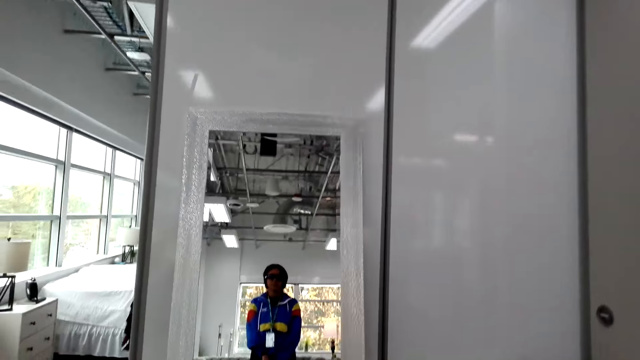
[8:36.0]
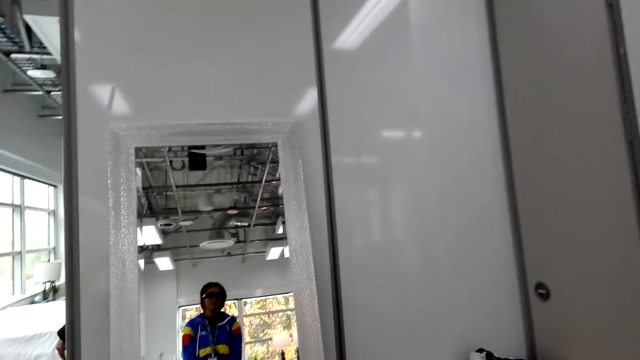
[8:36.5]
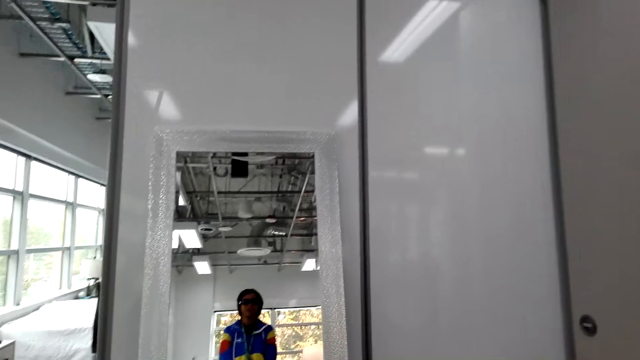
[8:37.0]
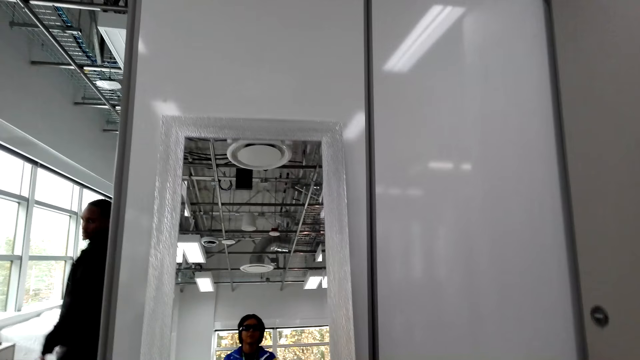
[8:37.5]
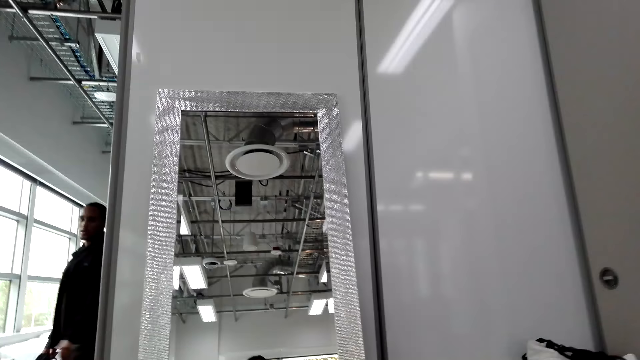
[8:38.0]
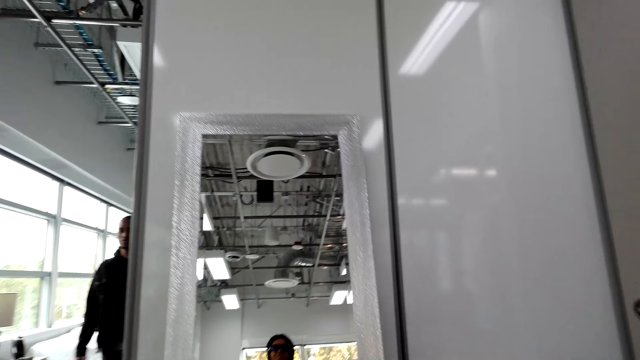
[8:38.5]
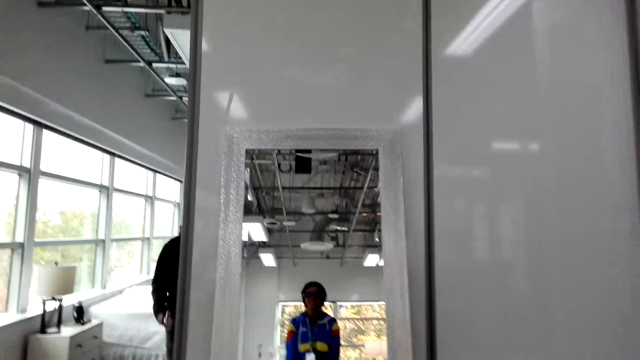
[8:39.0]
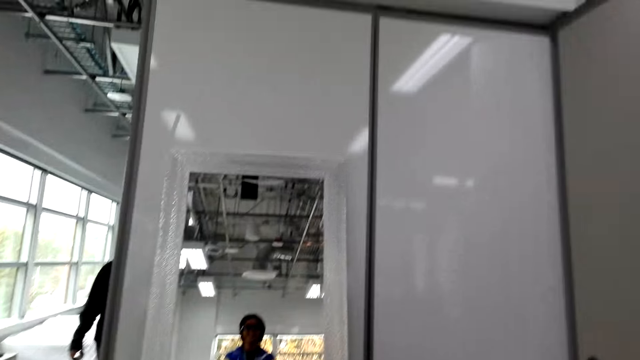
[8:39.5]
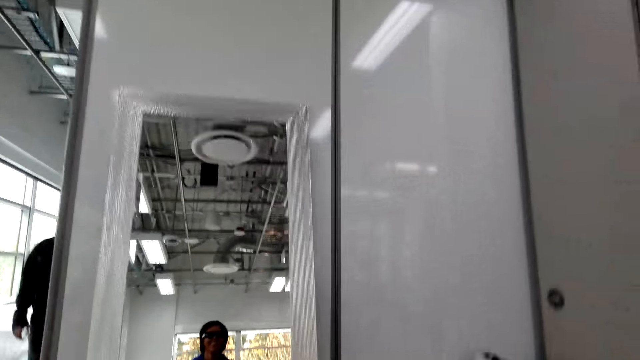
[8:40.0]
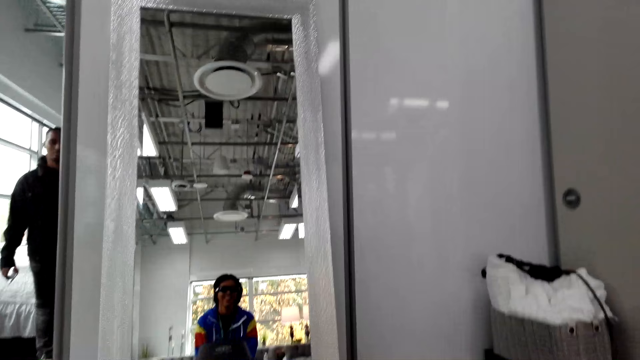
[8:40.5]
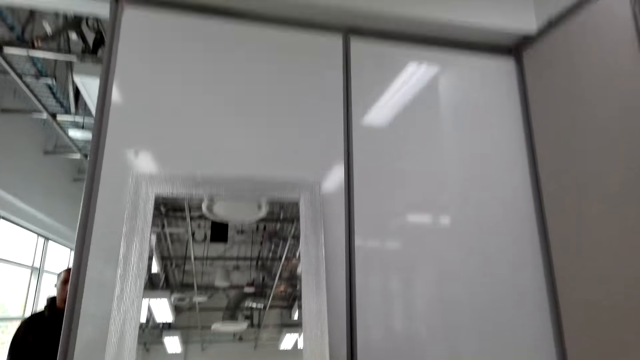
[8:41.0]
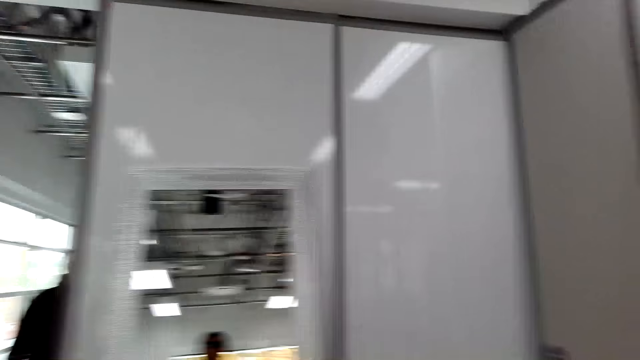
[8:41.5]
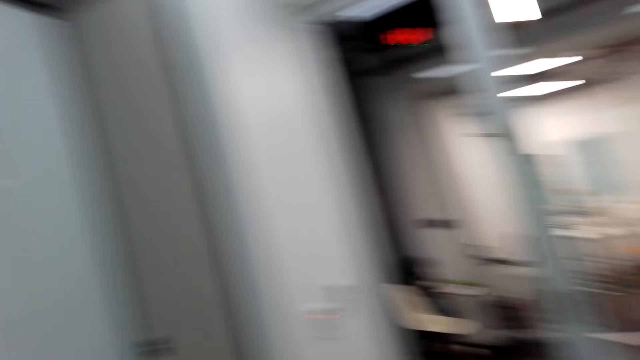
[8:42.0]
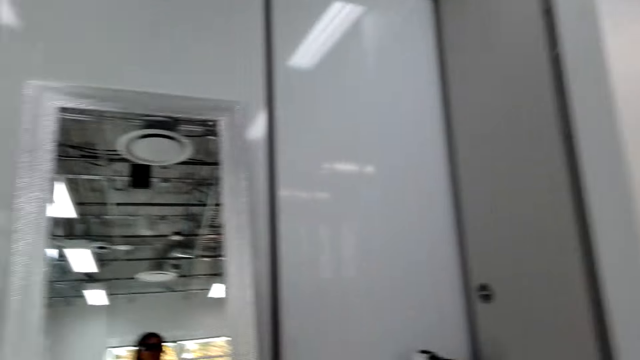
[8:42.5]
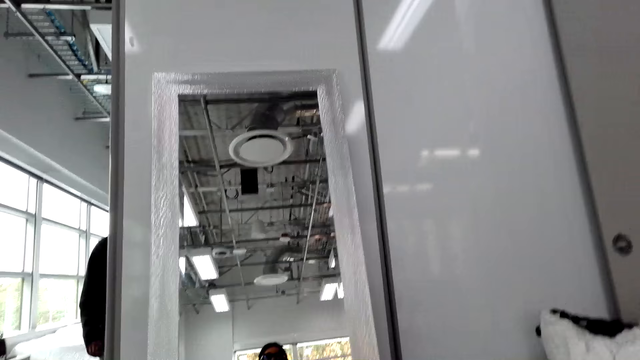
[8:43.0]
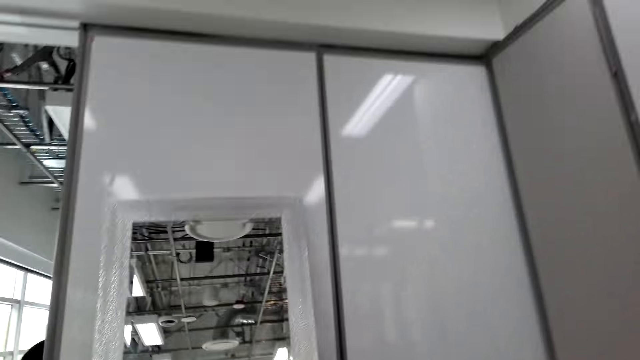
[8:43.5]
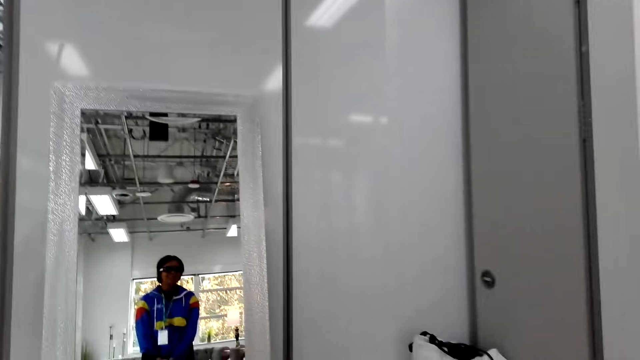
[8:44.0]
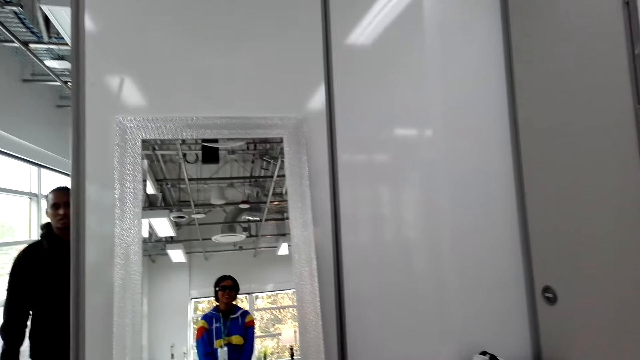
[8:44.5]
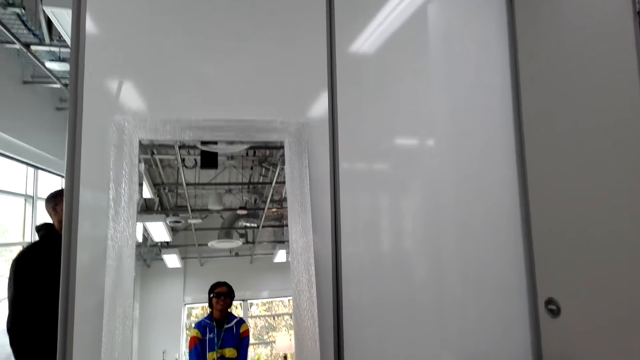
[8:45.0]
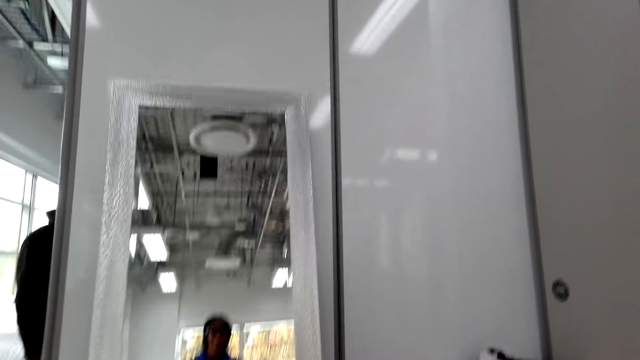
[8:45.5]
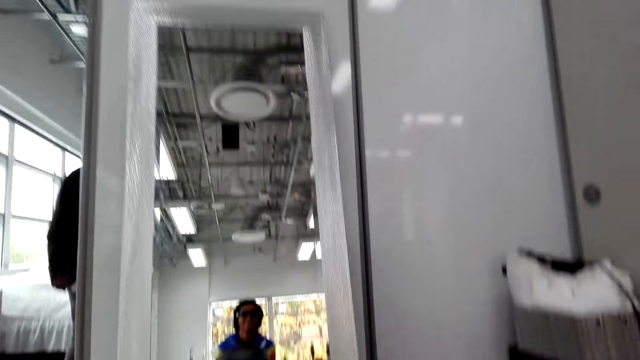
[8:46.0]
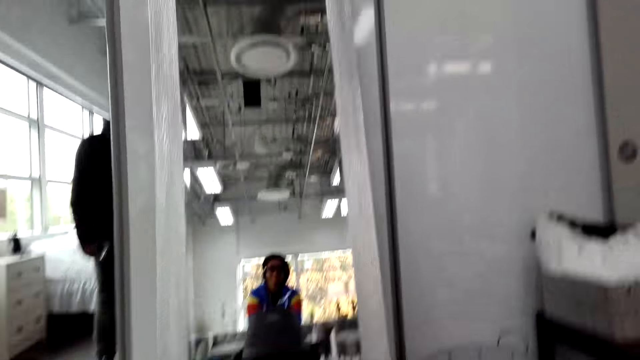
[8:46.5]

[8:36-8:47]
The camera wearer does squats.

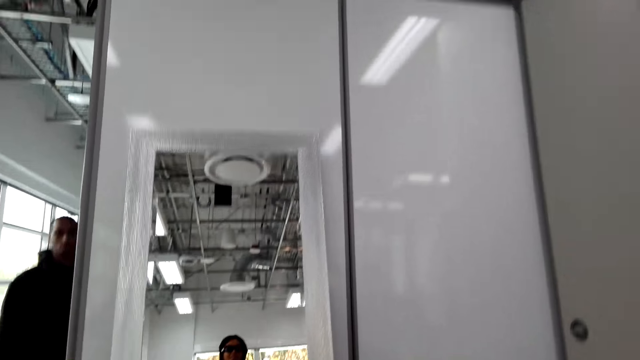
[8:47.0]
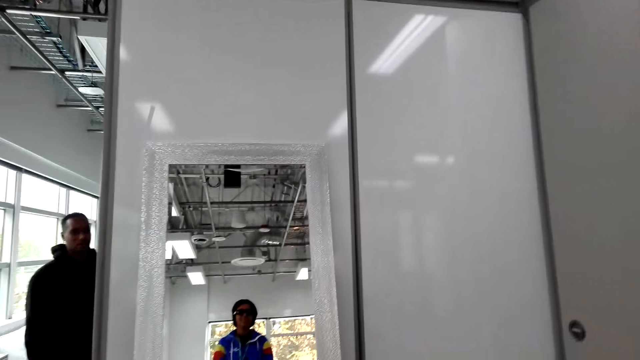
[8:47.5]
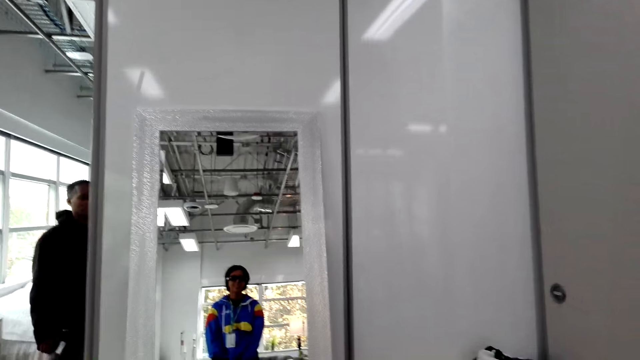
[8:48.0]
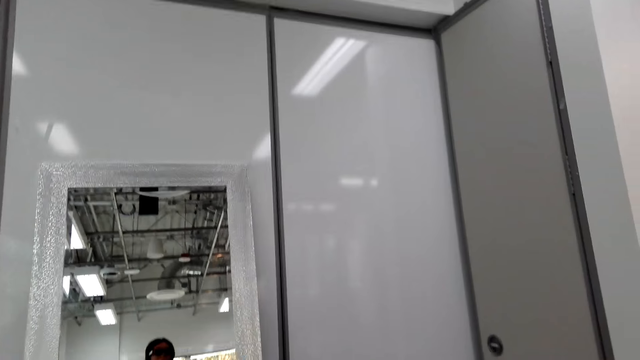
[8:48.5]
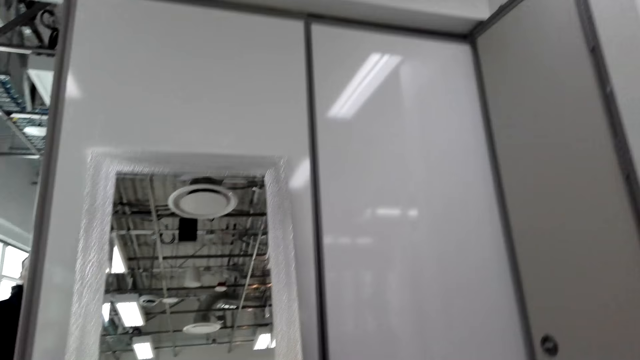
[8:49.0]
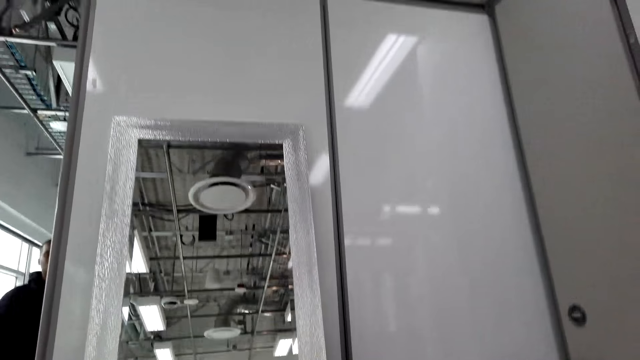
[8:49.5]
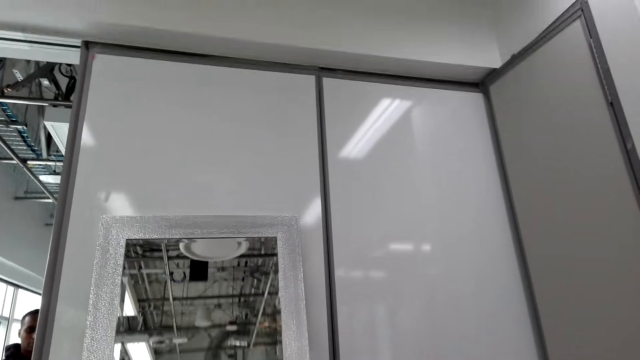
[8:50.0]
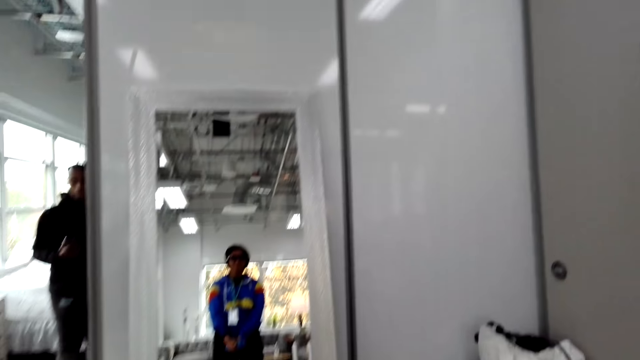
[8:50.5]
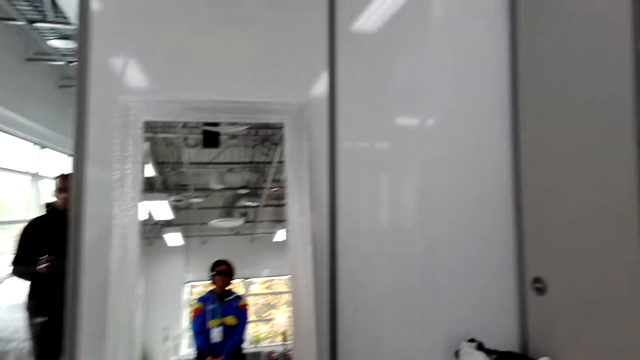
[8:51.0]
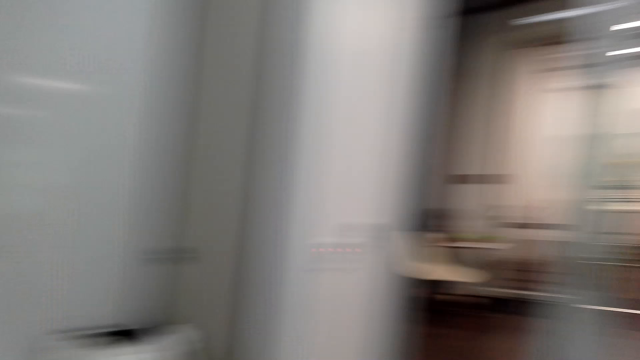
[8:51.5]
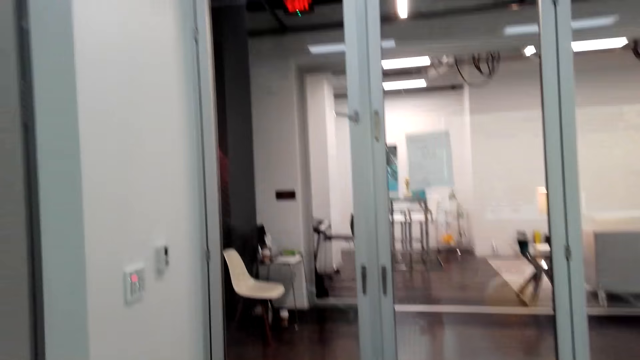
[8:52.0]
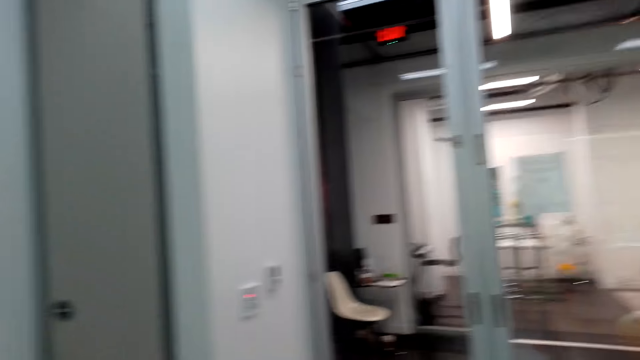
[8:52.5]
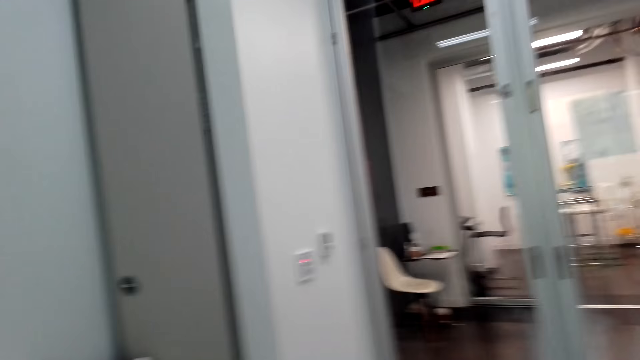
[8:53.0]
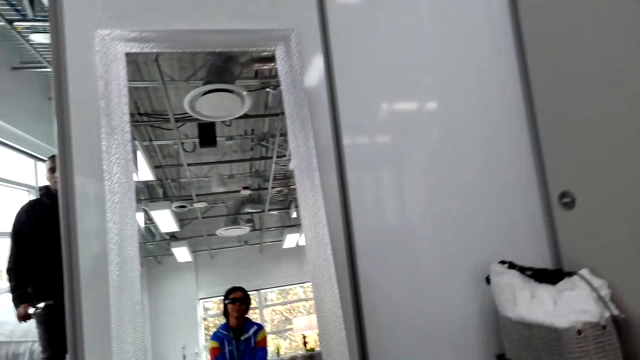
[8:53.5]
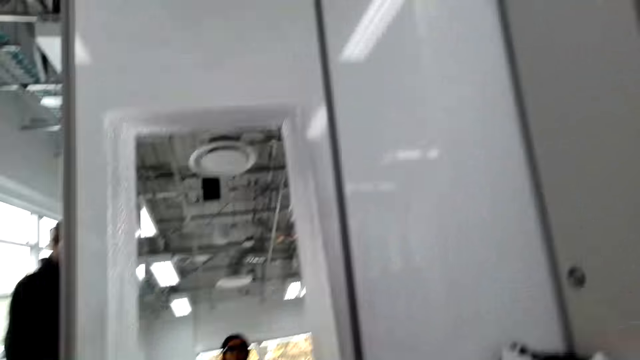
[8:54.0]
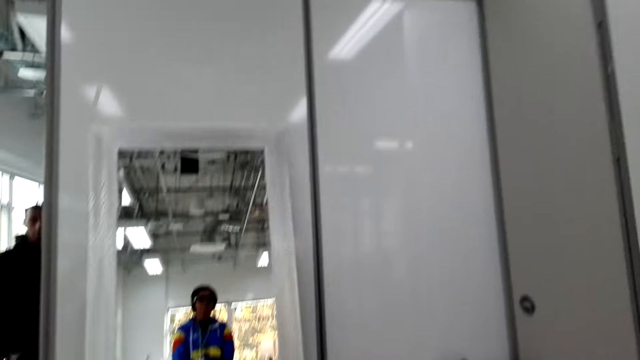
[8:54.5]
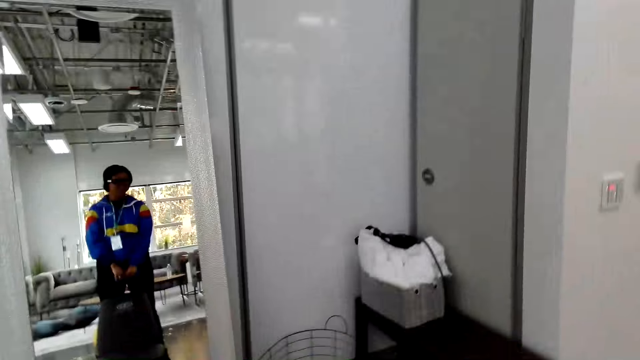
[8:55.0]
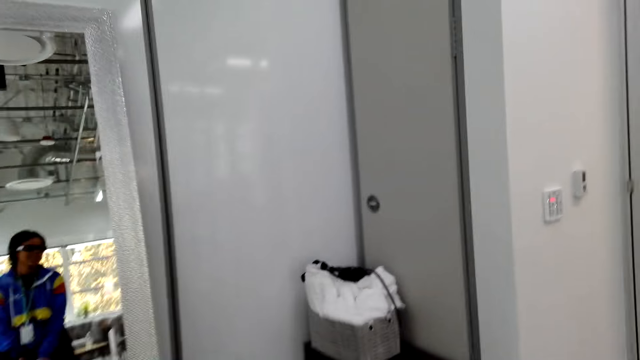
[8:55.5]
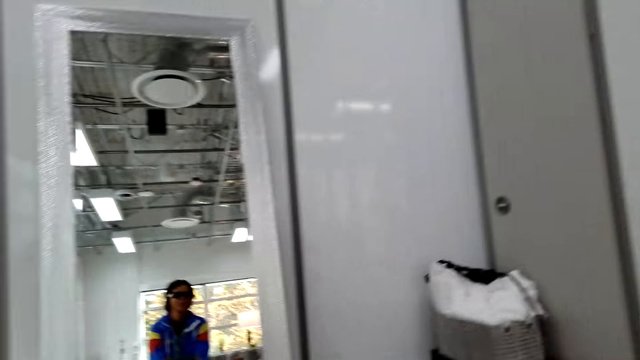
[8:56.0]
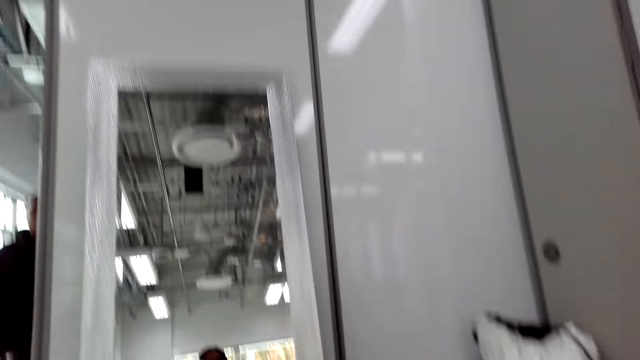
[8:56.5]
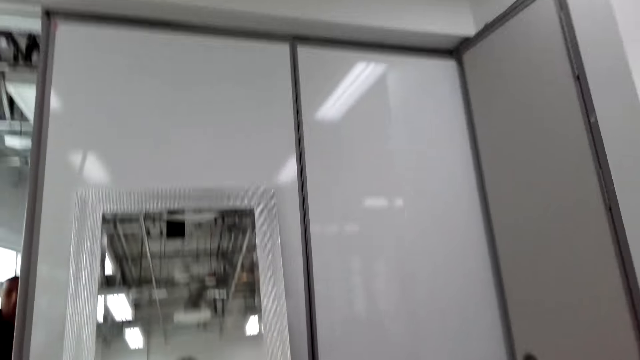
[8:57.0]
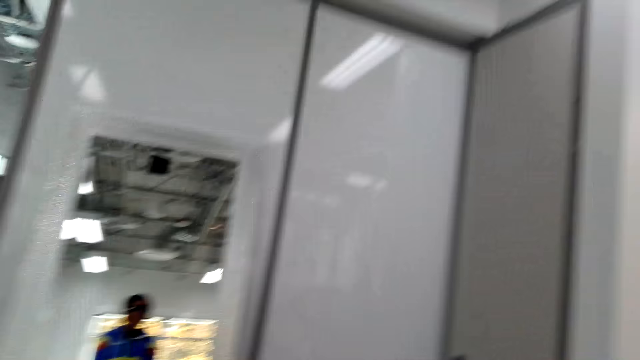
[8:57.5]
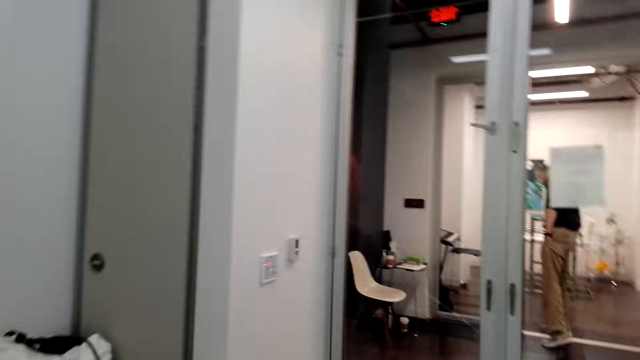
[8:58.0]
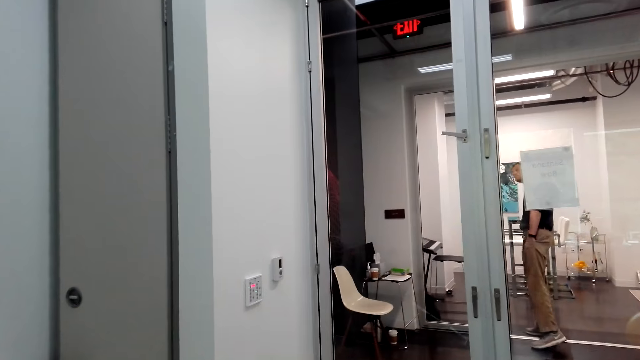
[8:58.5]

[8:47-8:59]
The camera wearer converses with a man.
